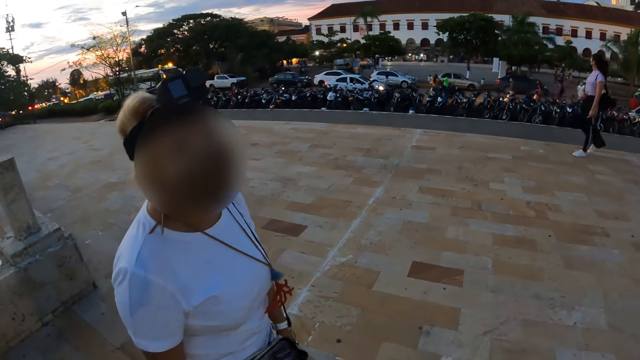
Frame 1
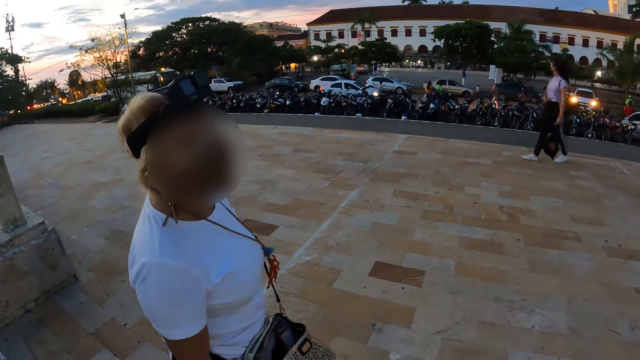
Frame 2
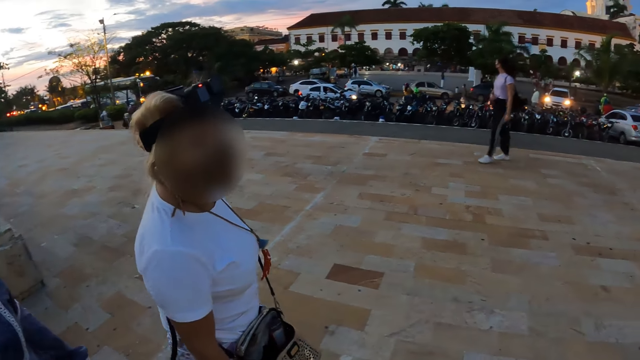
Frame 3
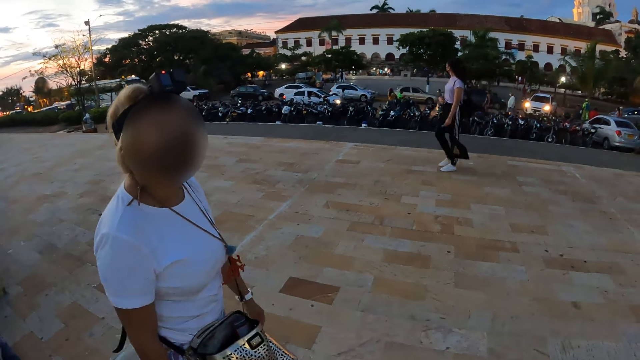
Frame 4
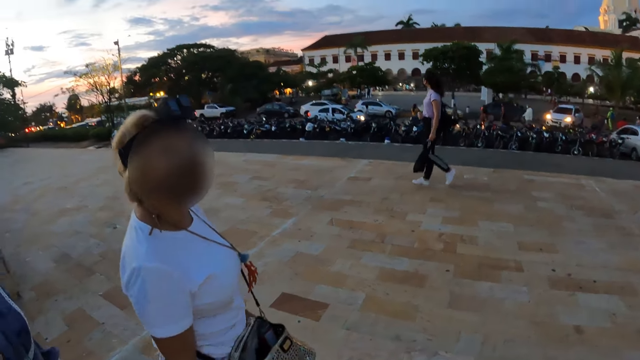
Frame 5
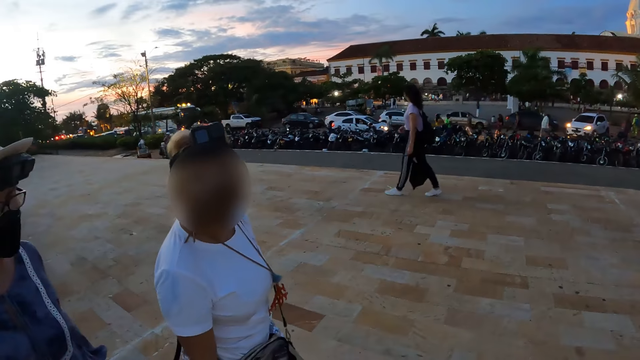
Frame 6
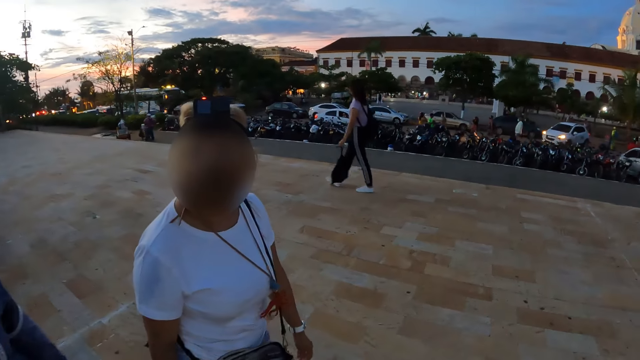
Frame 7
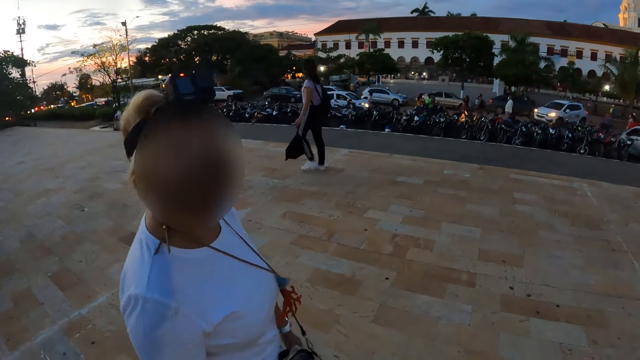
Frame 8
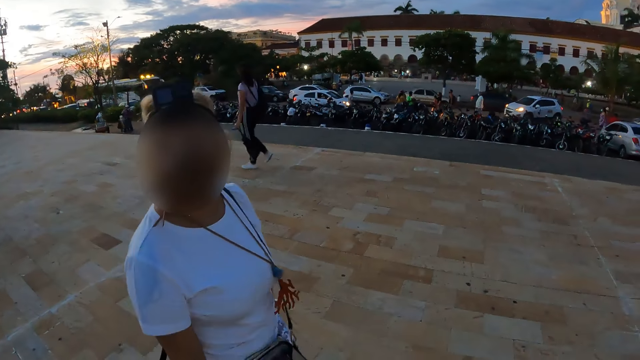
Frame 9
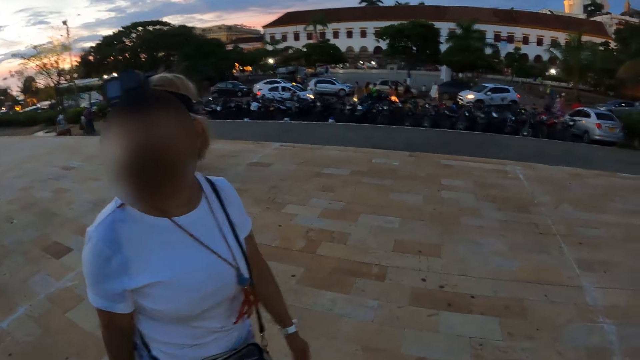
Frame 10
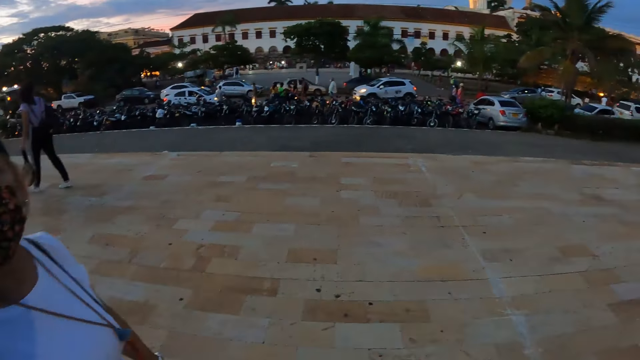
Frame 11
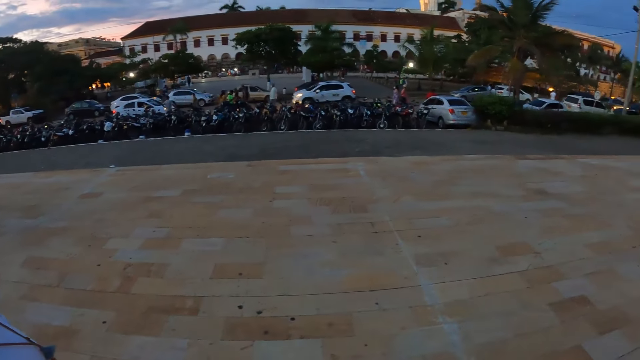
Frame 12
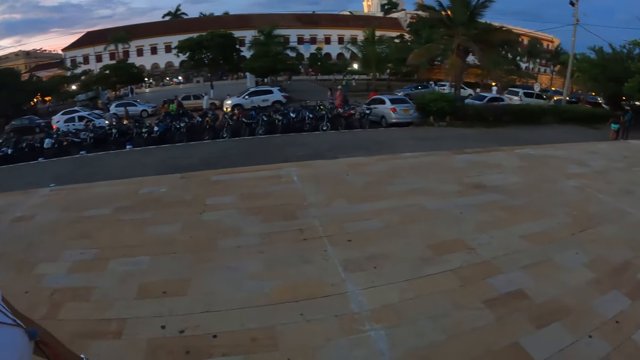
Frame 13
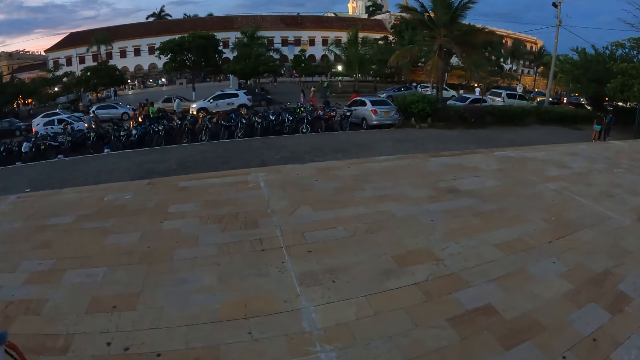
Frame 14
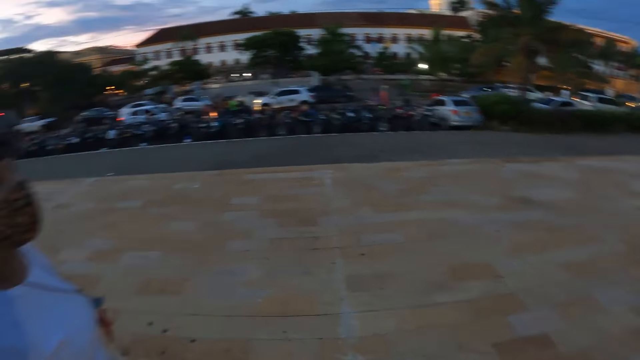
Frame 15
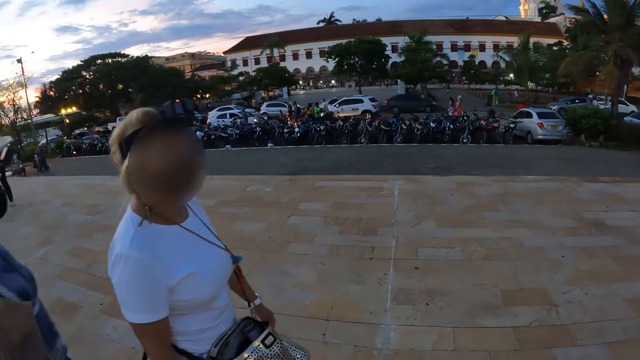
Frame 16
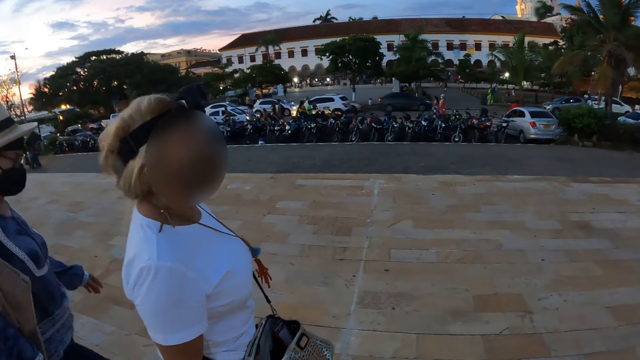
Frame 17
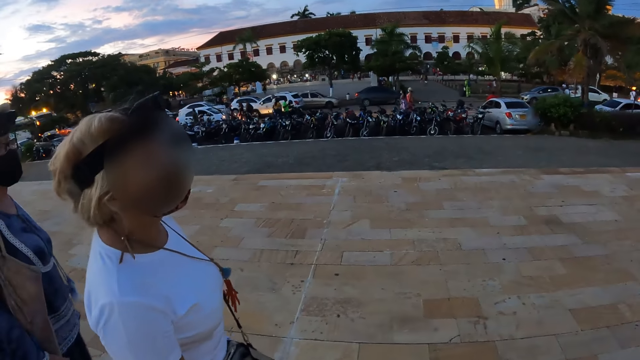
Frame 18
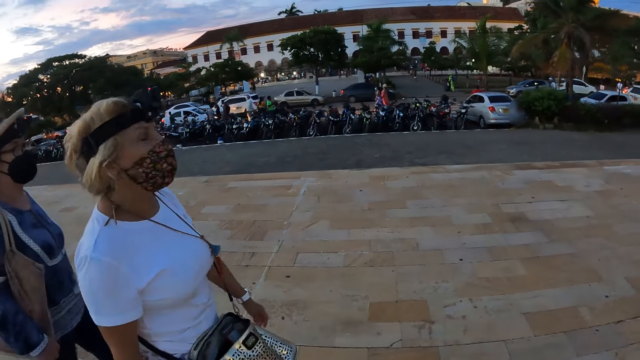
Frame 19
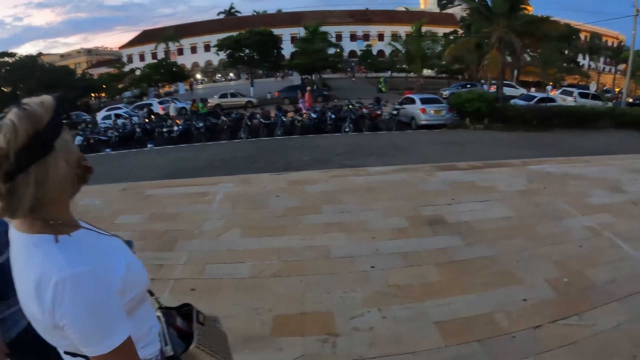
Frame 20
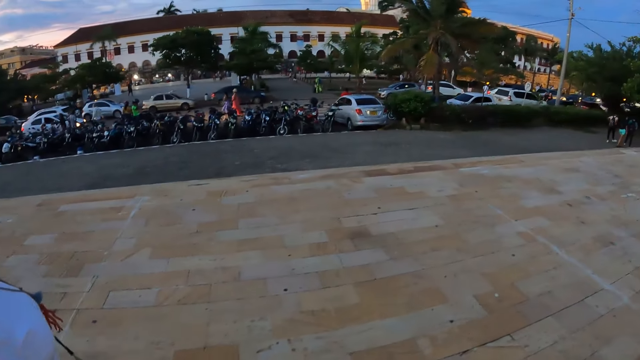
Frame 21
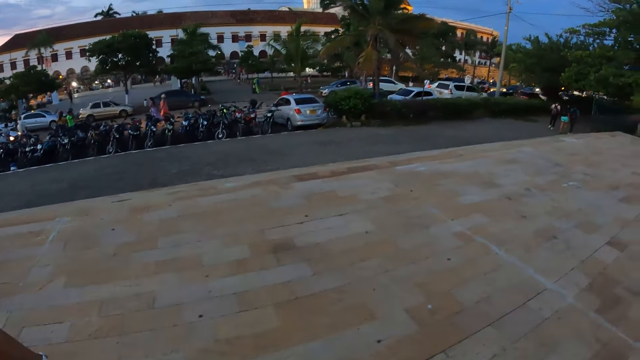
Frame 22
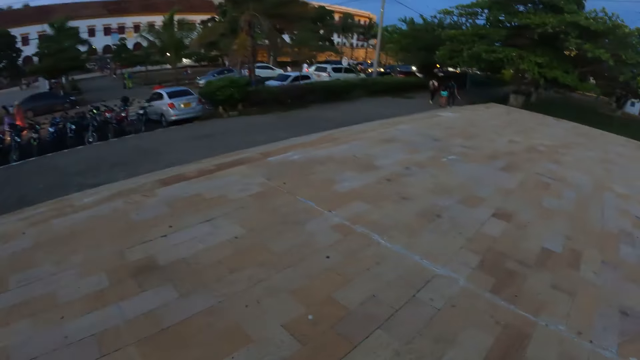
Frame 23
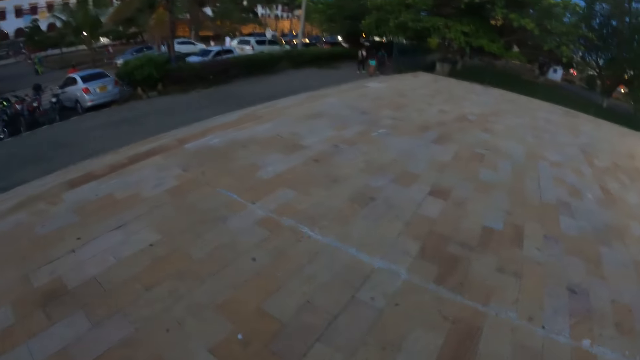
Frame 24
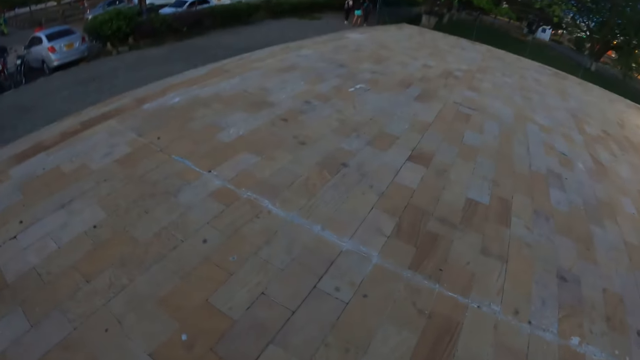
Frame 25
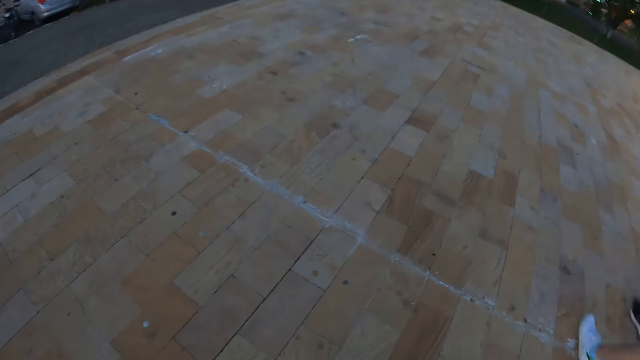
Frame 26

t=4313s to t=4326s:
The camera wearer looks around. They interact with a person. They walk around the surroundings with a woman and another woman. They look around.

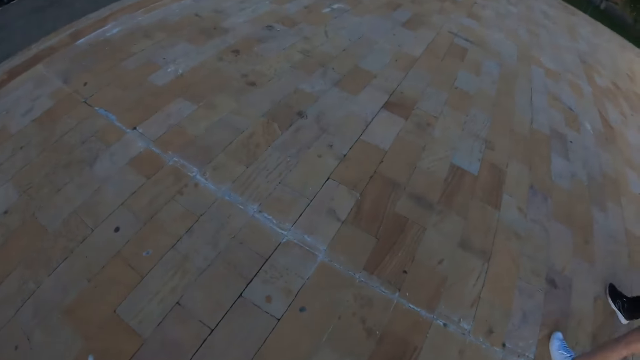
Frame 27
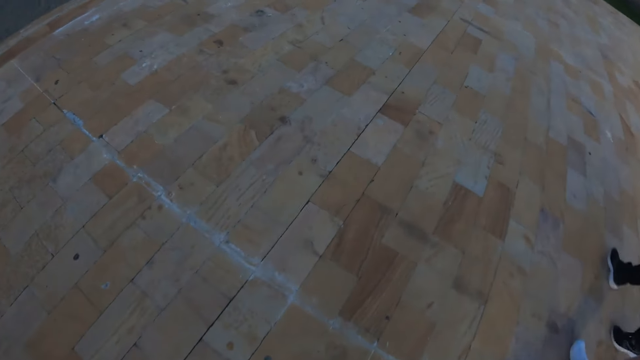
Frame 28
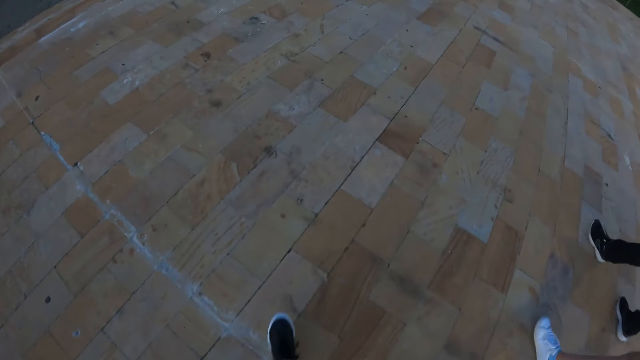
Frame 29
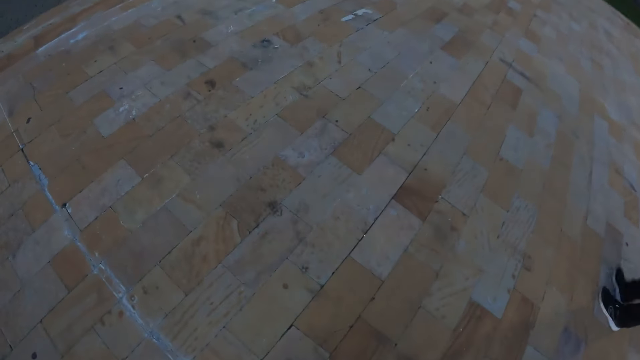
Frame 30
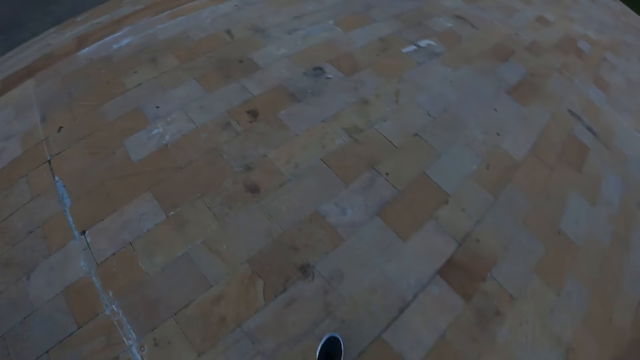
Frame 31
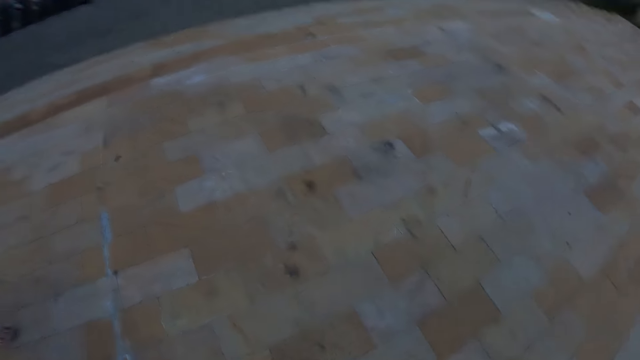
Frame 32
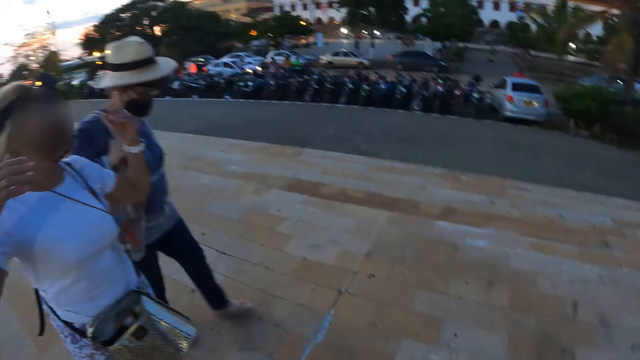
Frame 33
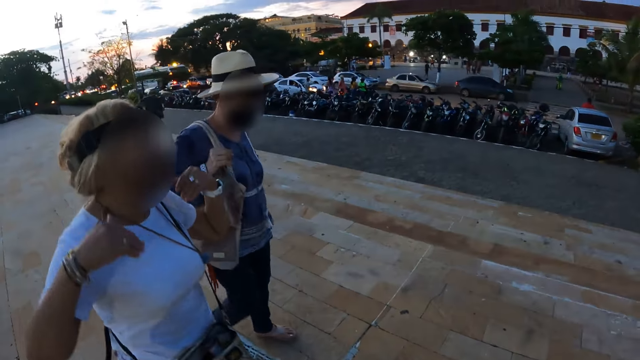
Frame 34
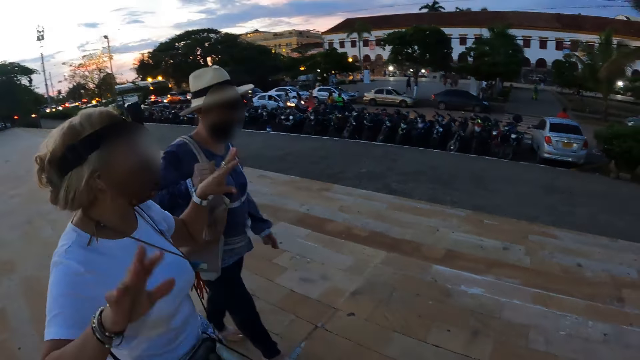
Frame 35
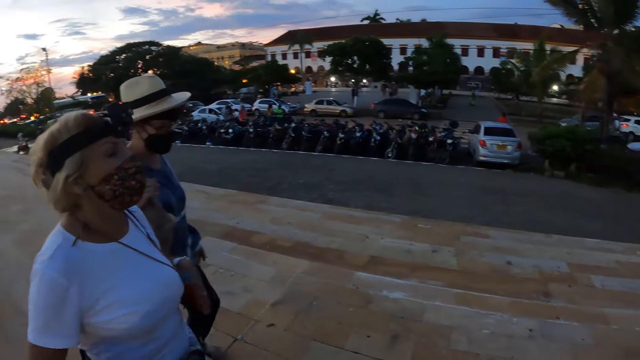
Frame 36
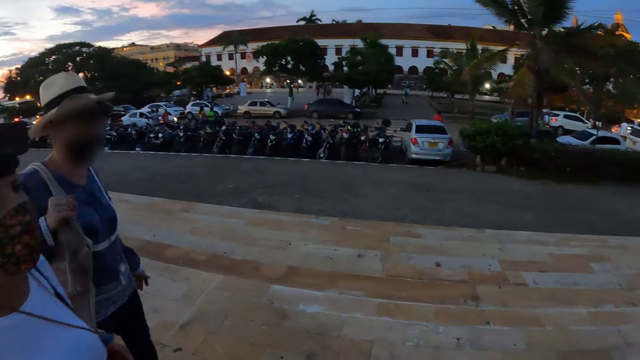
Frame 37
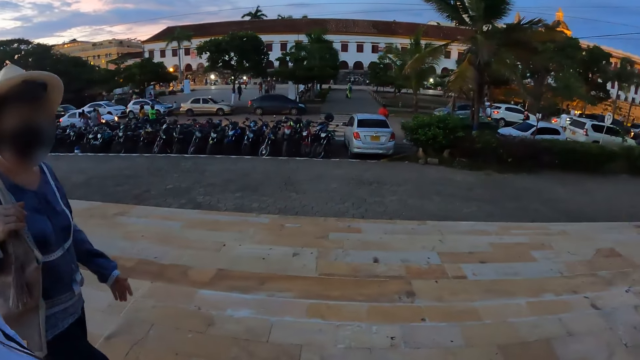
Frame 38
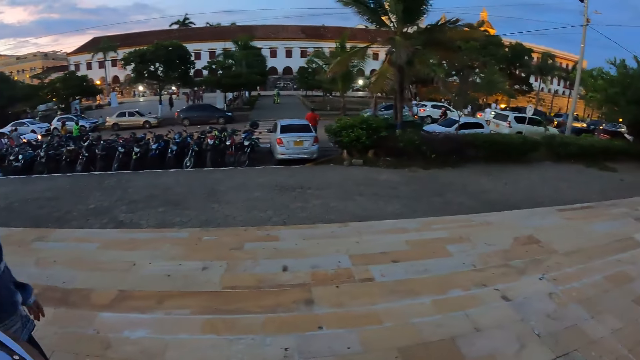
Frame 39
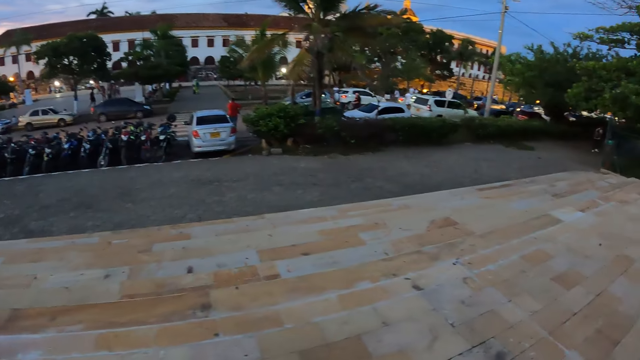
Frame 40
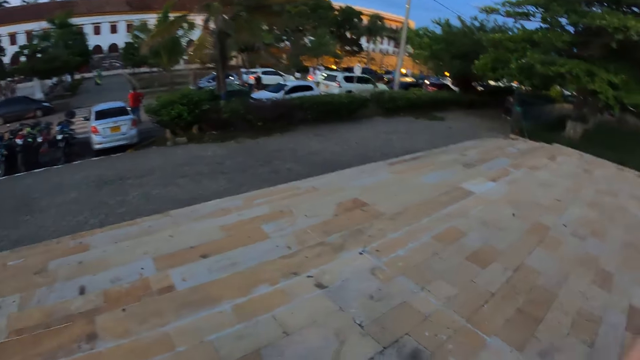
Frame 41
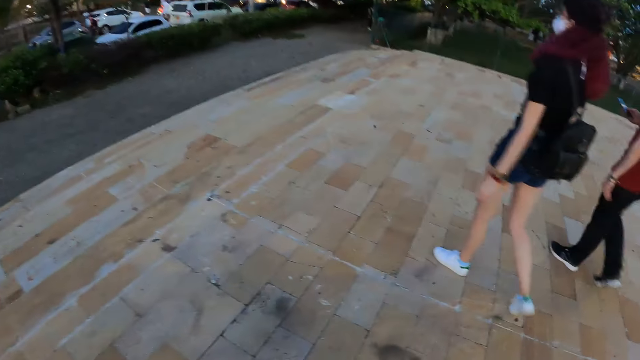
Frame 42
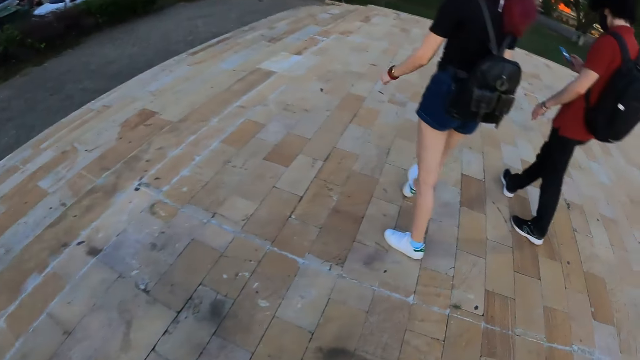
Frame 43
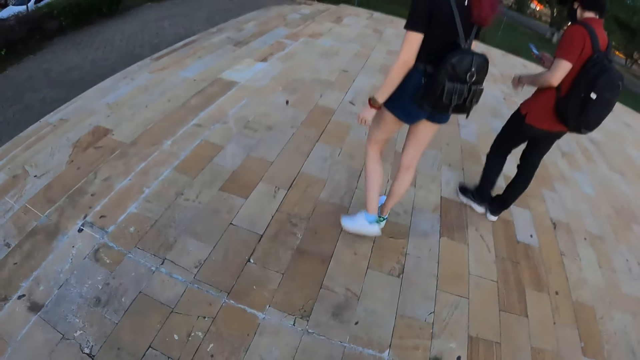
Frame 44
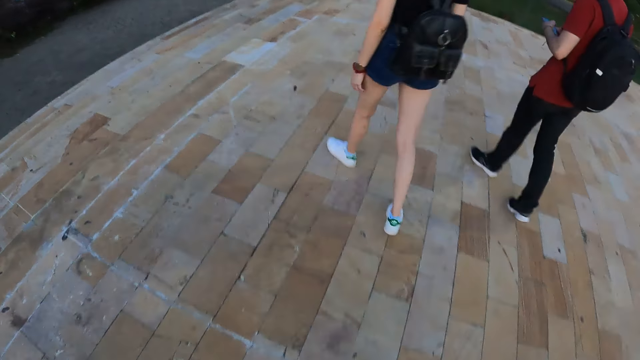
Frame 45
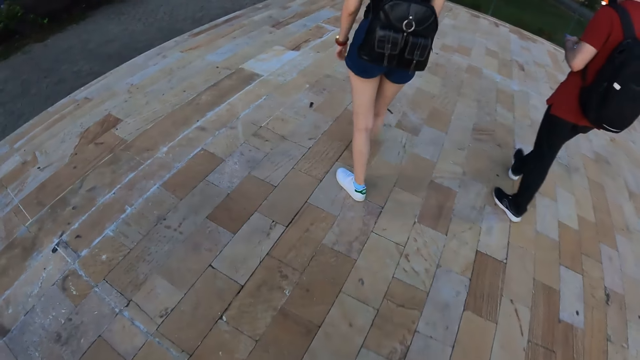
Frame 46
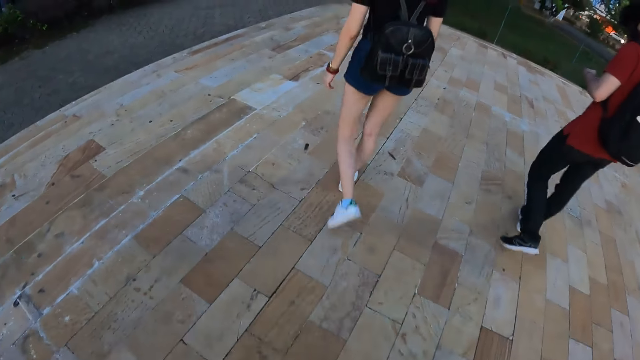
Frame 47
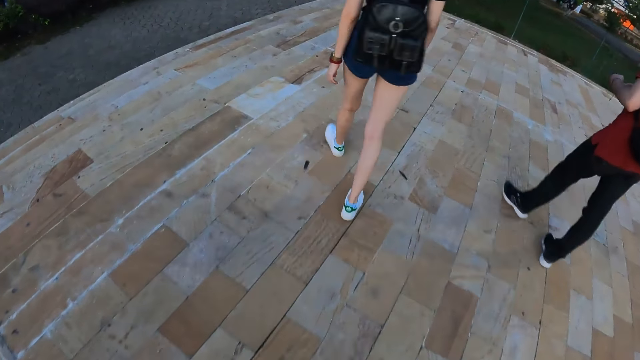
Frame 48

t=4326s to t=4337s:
The camera wearer walks around. A woman gesticulates with both hands. The camera wearer interacts with a person. They interact with another person. They look around. They walk around.
